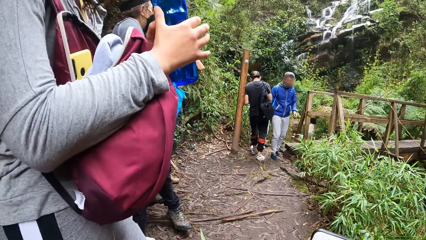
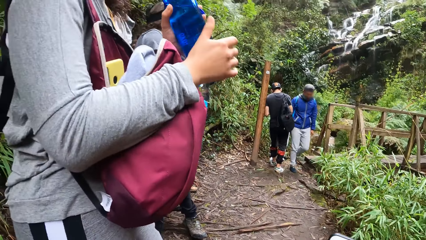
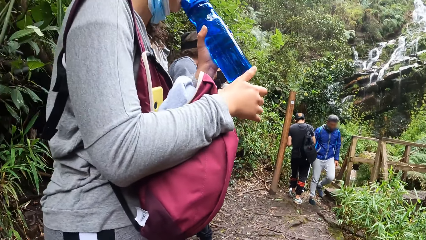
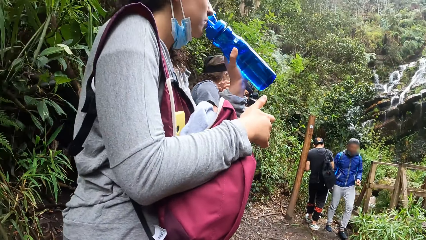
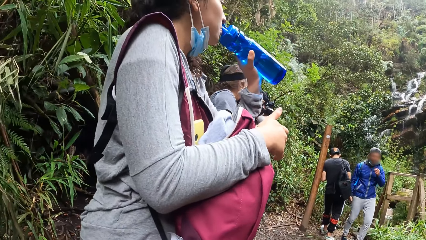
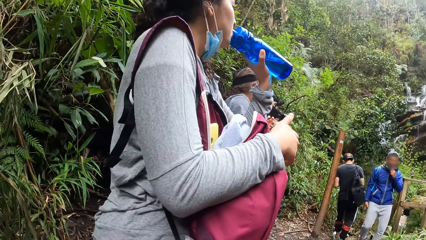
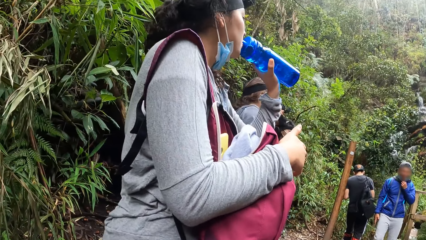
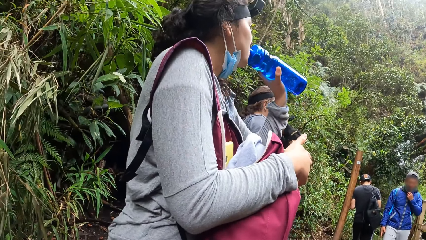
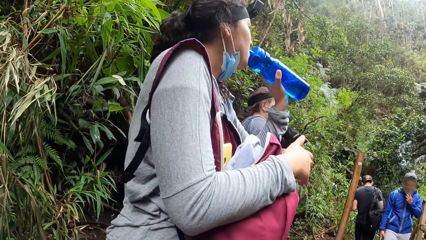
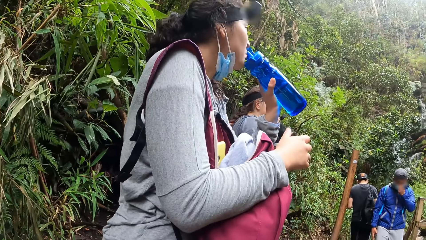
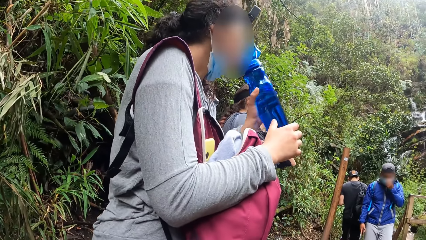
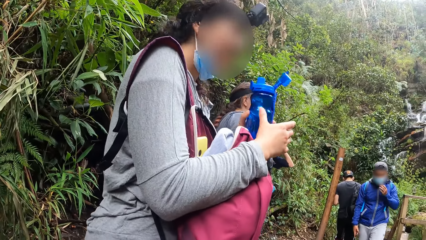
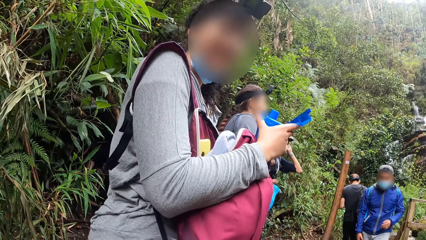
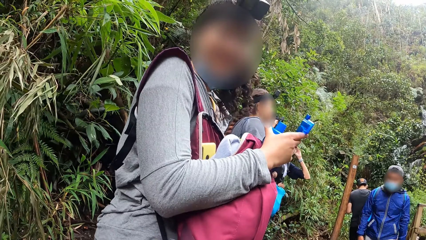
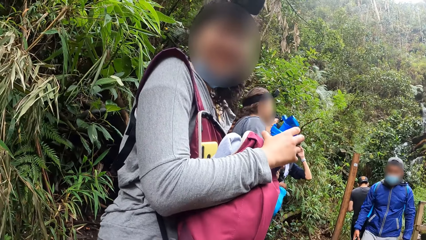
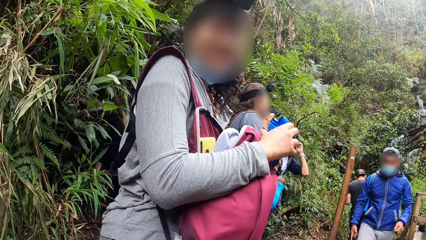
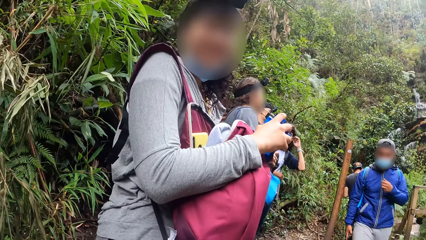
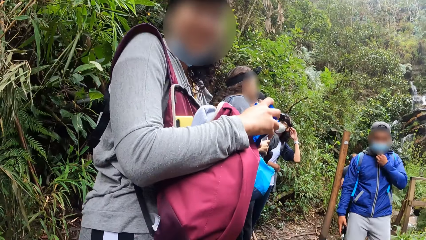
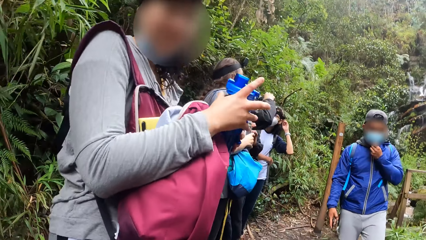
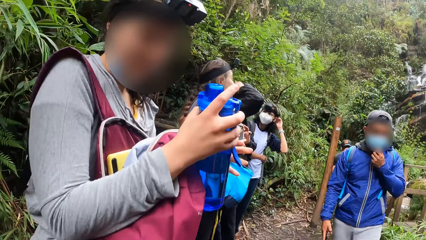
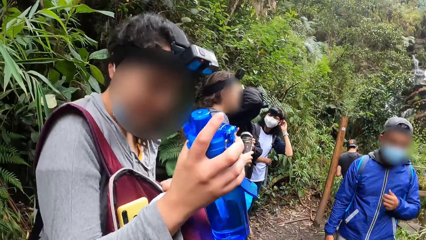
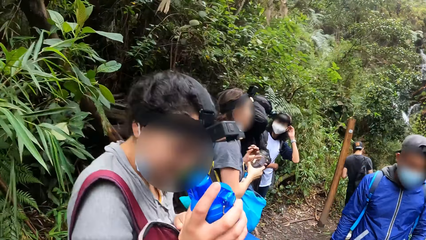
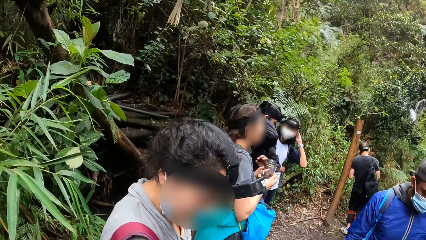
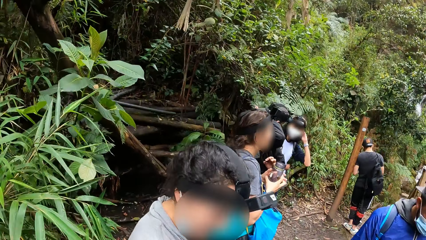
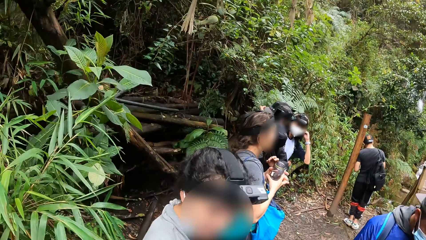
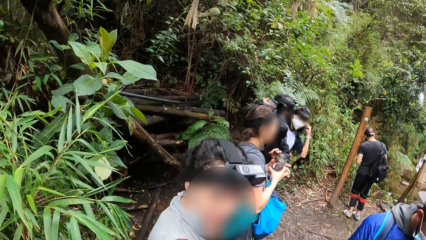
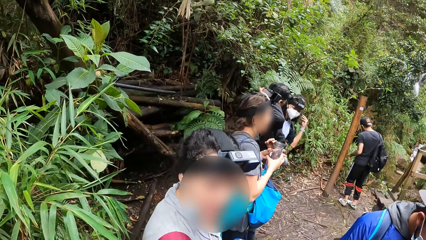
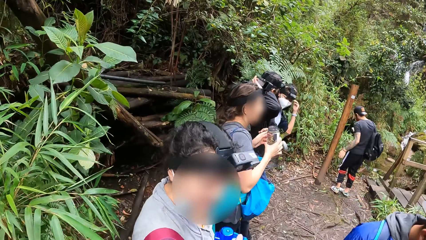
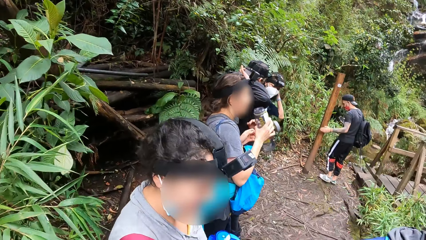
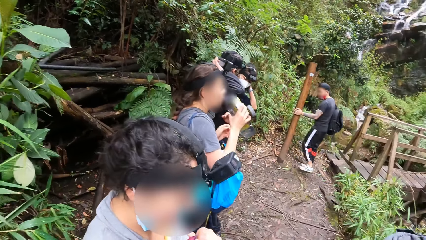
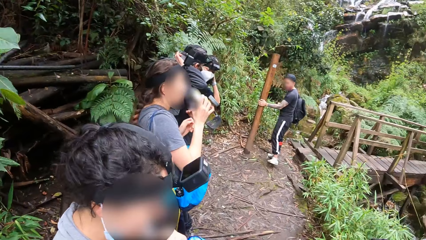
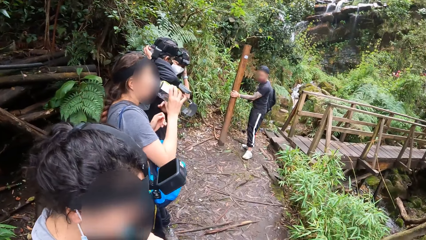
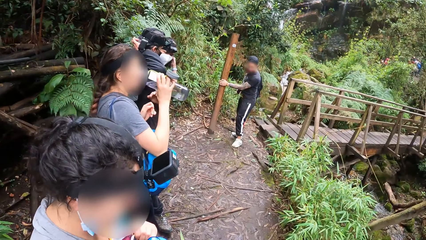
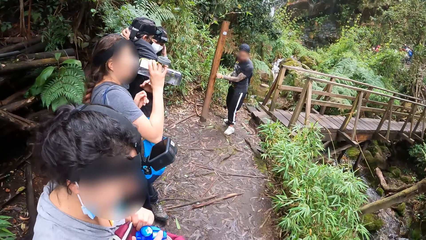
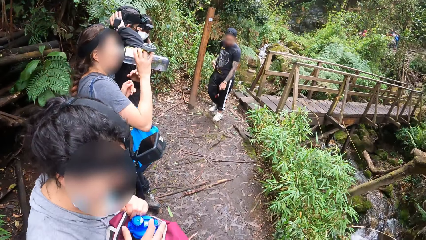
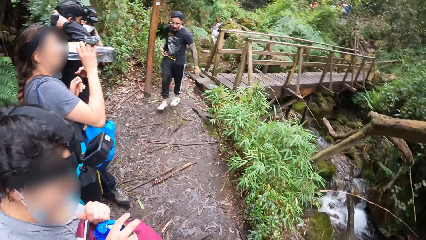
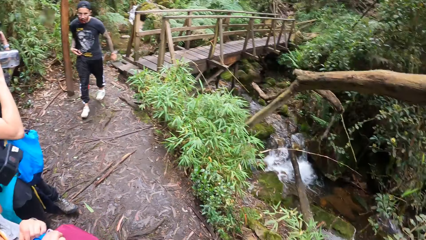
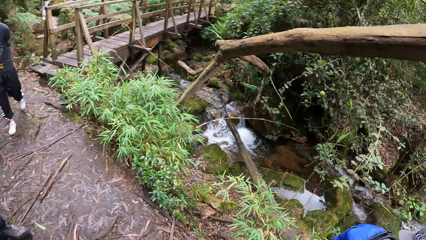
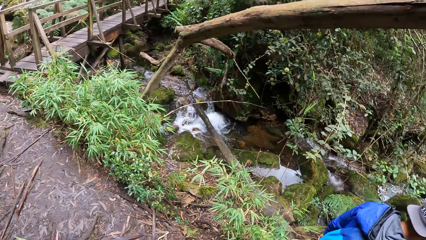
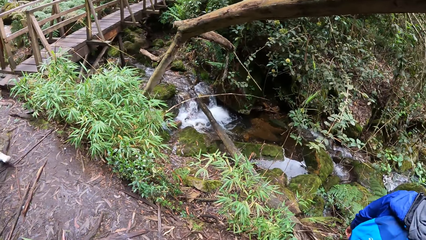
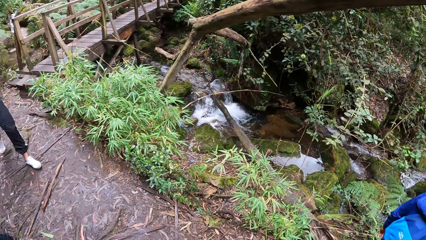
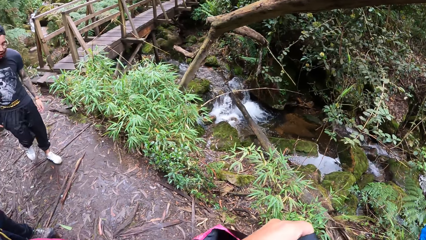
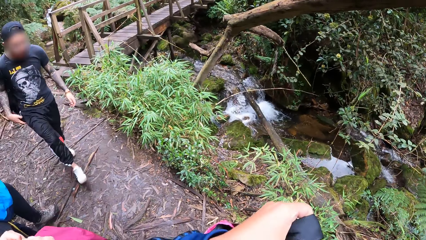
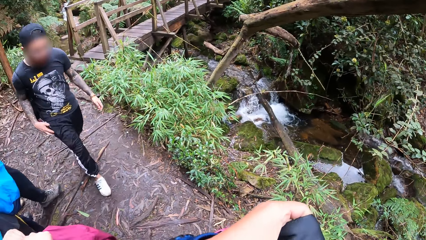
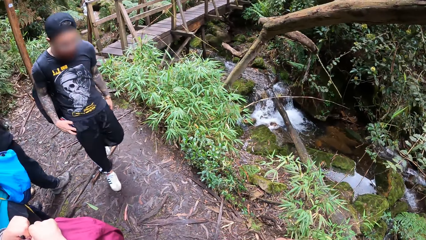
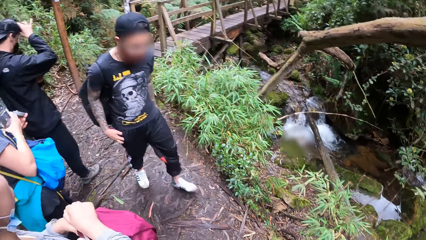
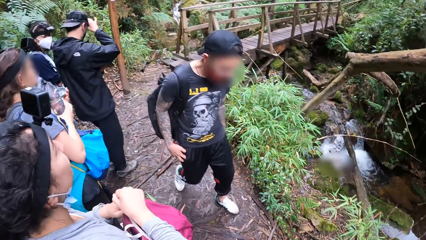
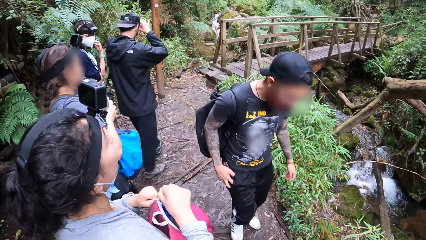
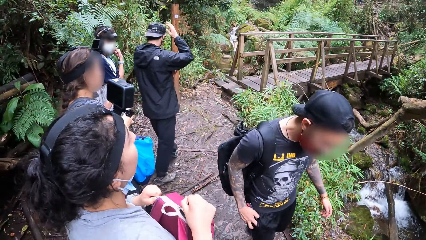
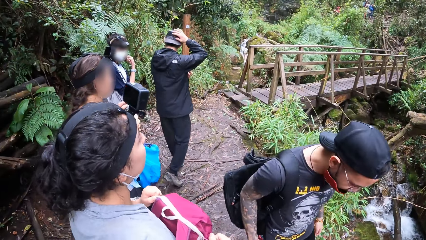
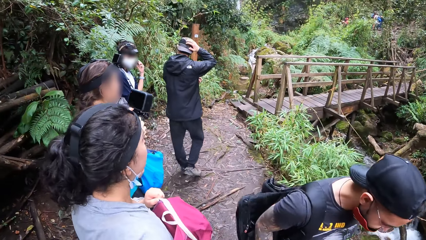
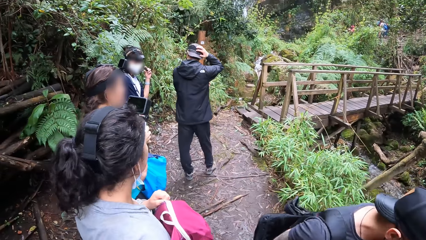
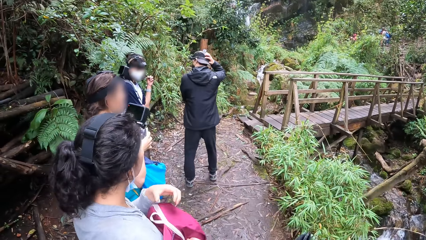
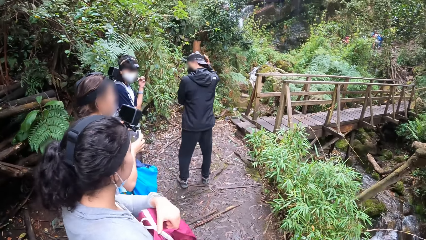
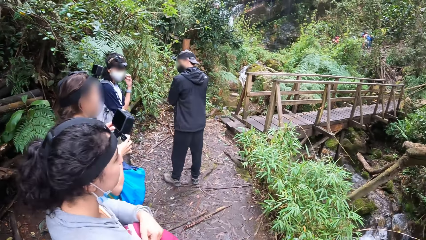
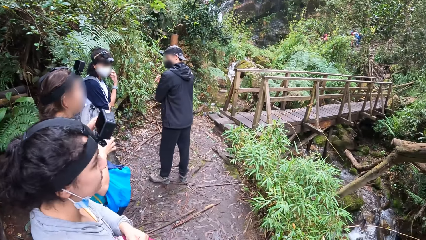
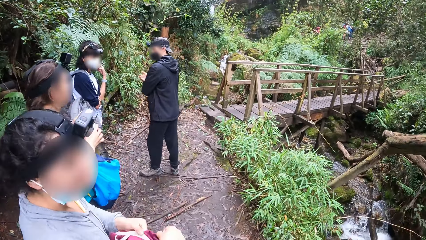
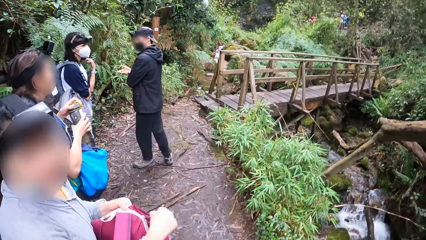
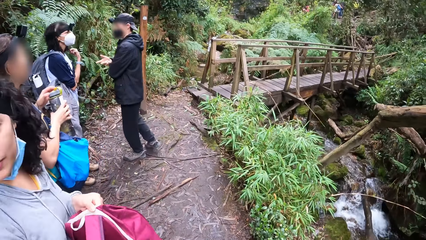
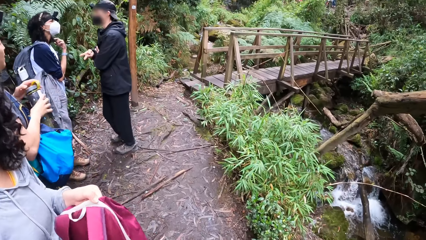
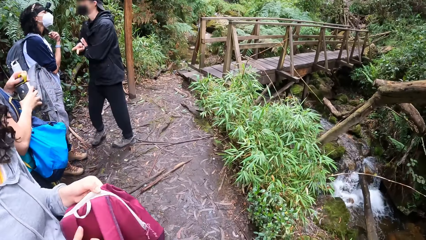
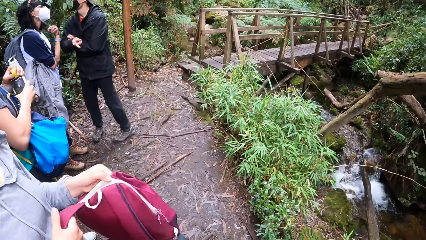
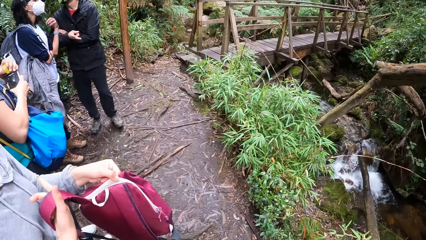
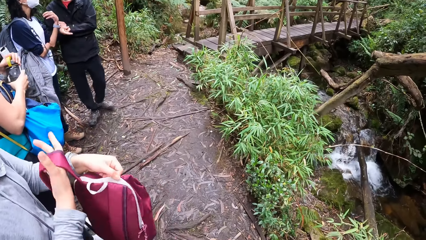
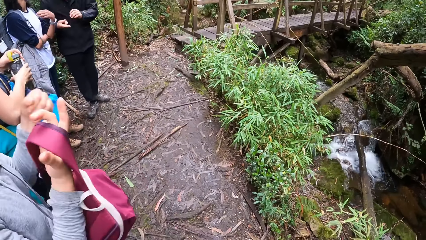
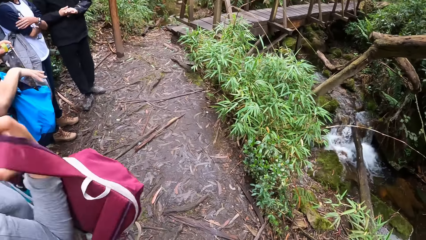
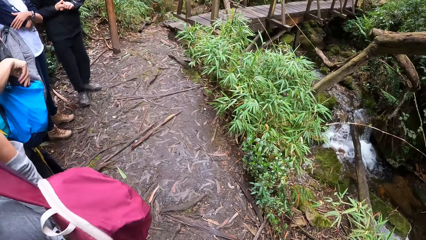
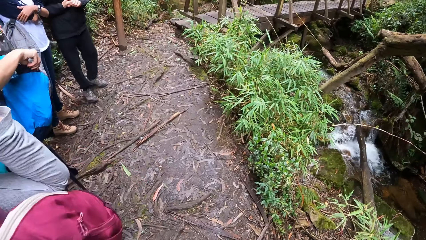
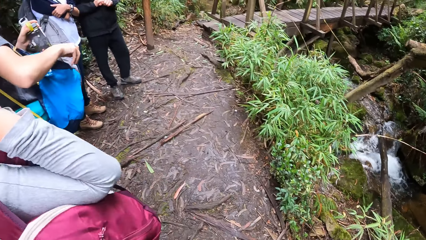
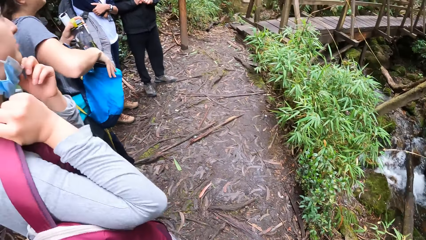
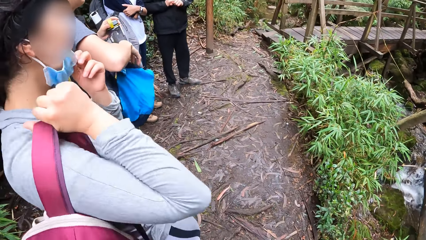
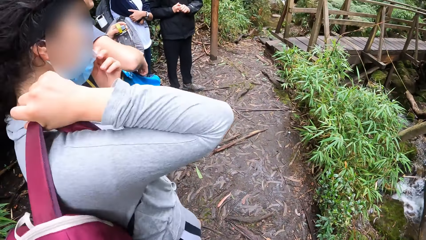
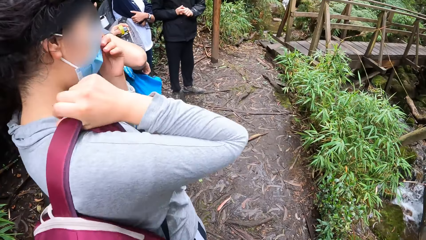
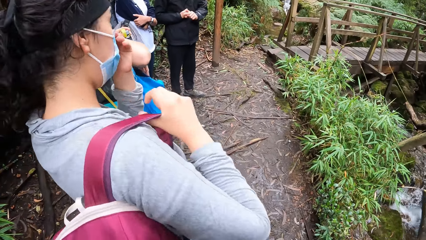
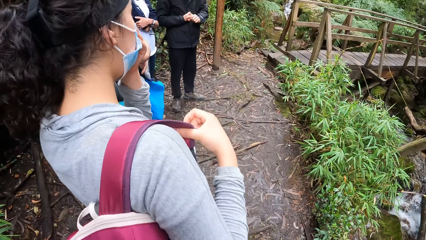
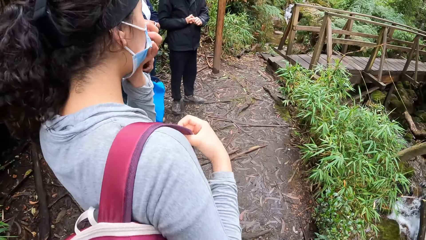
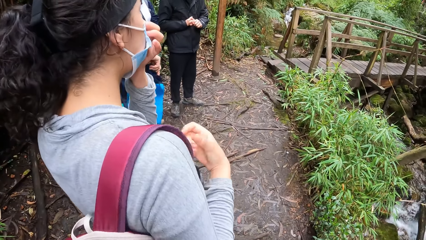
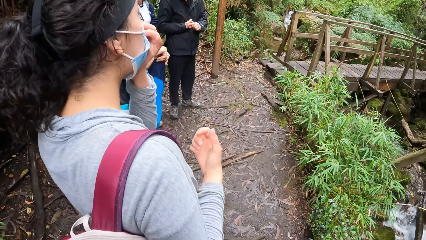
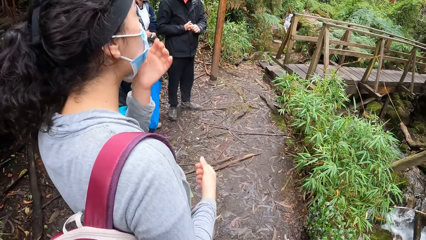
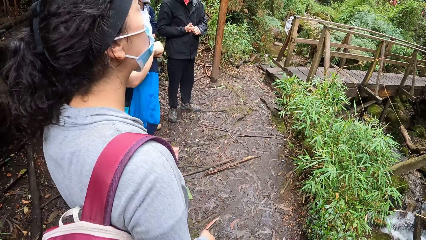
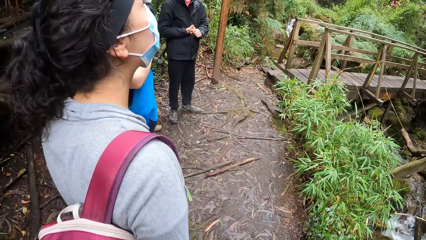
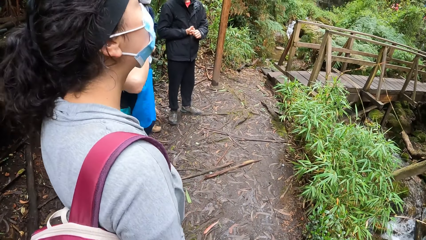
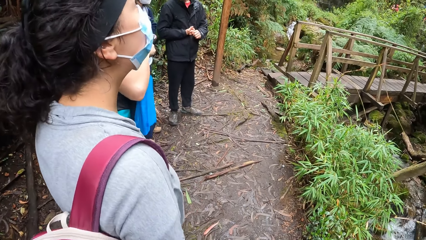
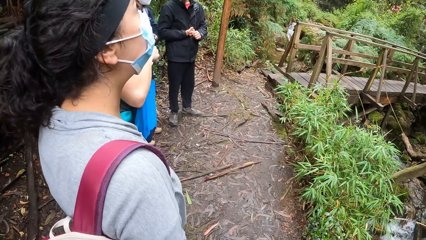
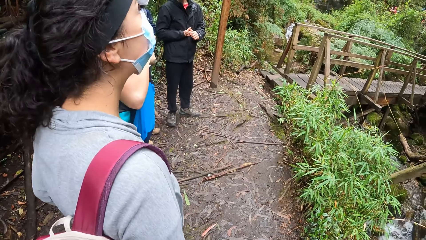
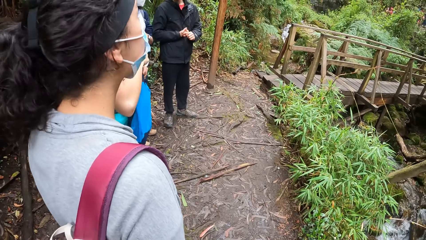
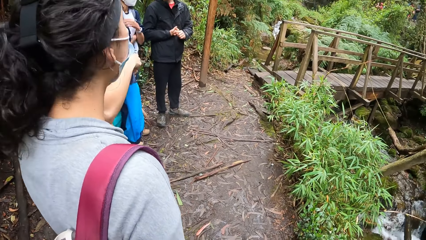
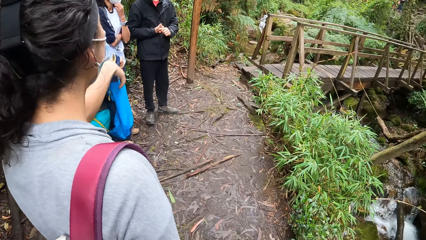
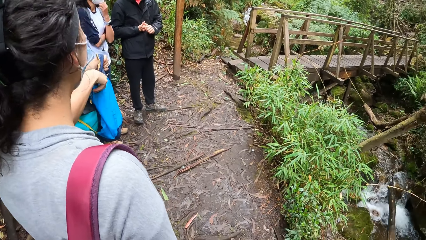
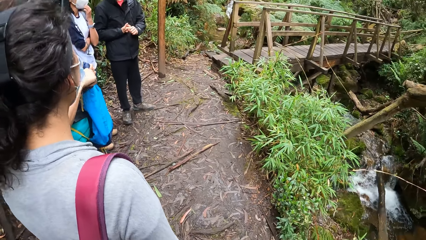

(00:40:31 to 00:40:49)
The camera wearer looks at a woman. The woman drinks water. The camera wearer converses with the woman. The woman places the bottle in the backpack. The camera wearer converses with the woman. They look around the forest. They look at her colleagues. The woman closes the backpack. The camera wearer looks around the forest. The woman carries the backpack. The camera wearer looks around the forest.
